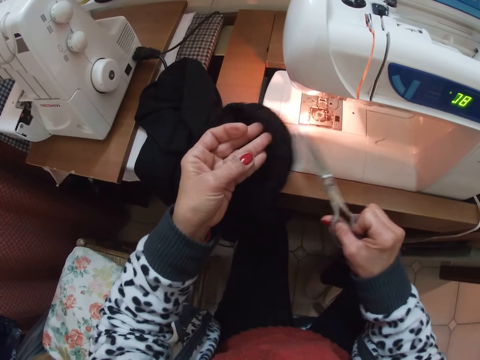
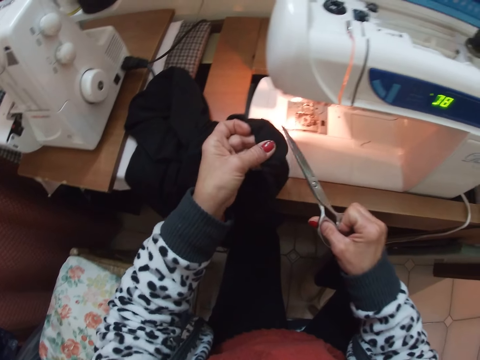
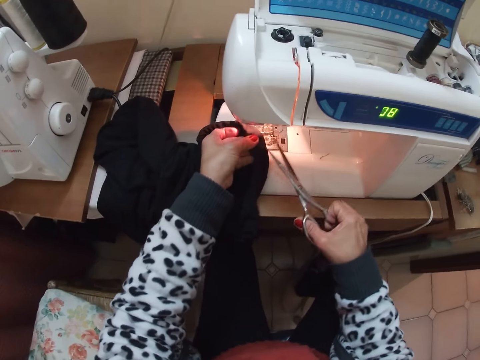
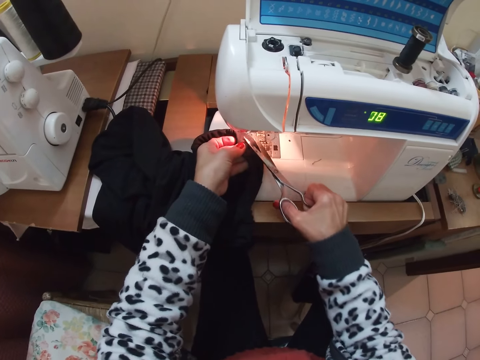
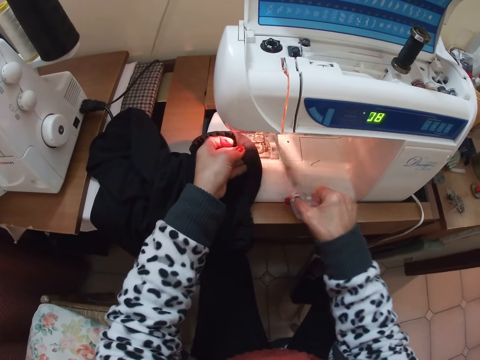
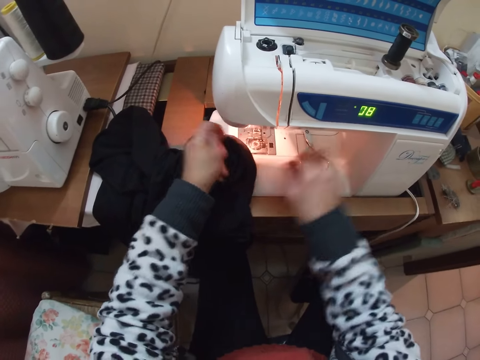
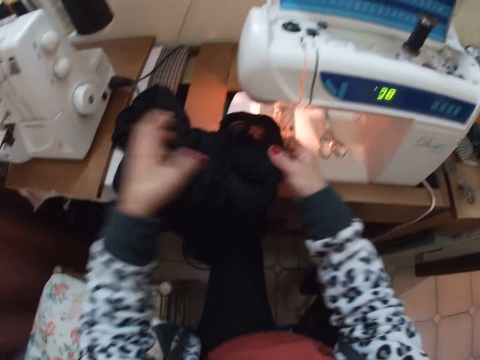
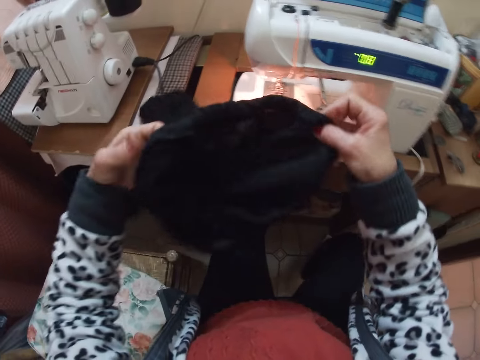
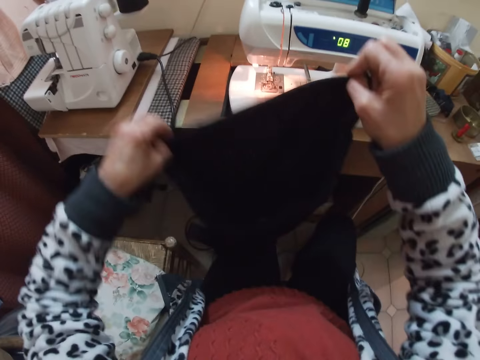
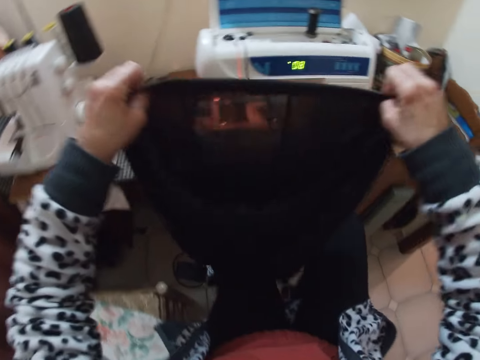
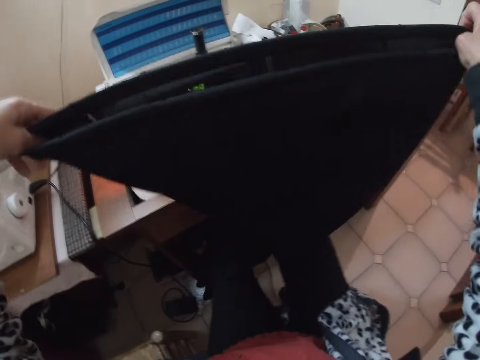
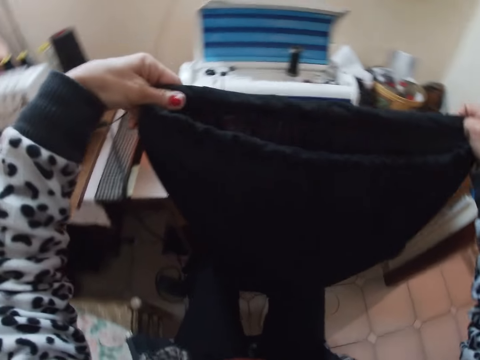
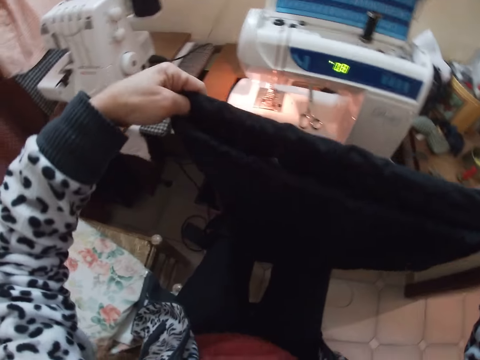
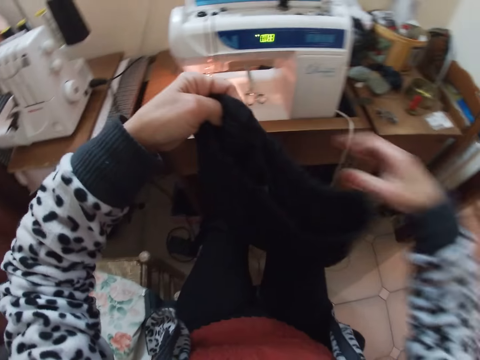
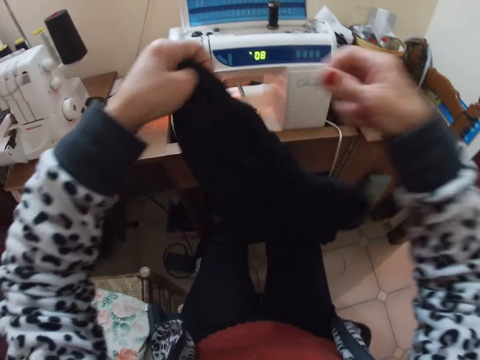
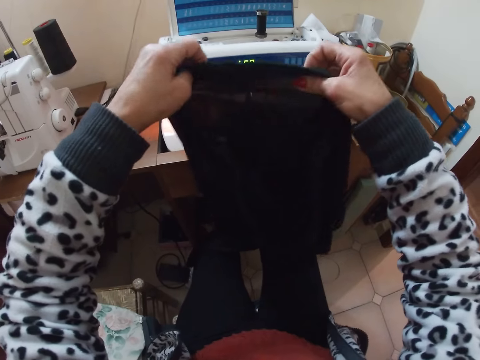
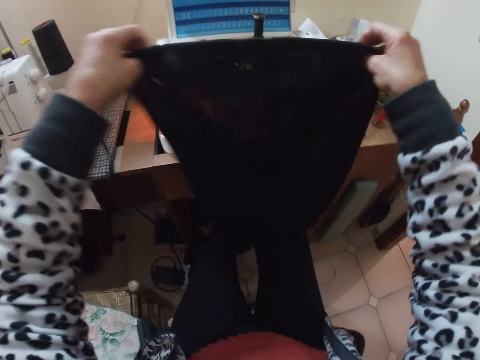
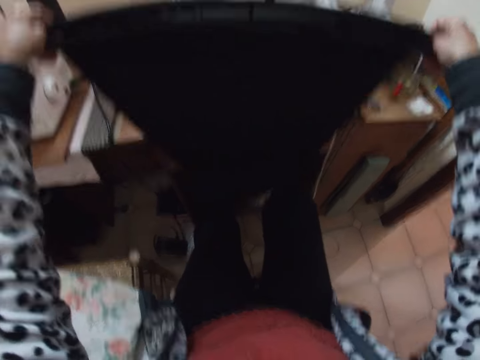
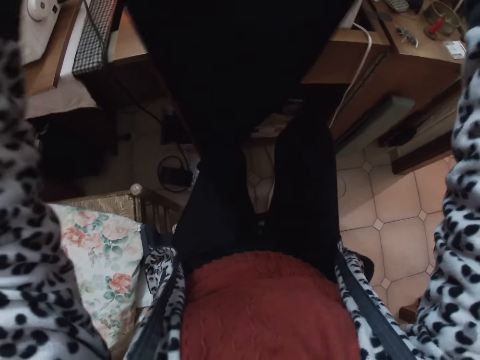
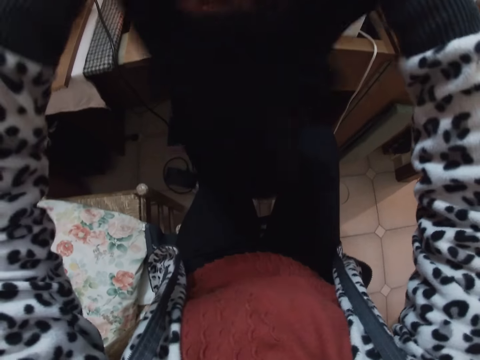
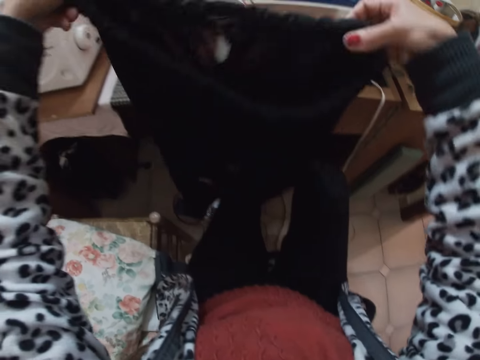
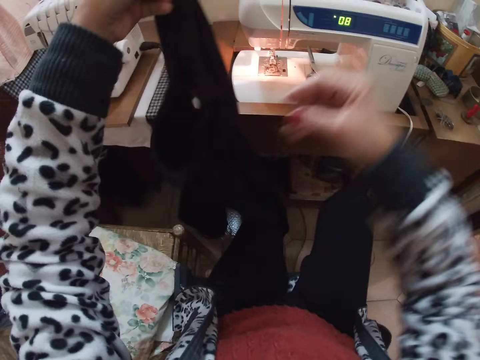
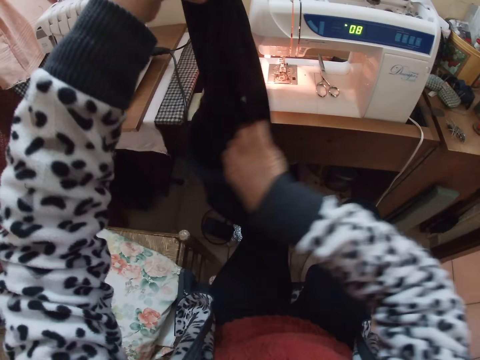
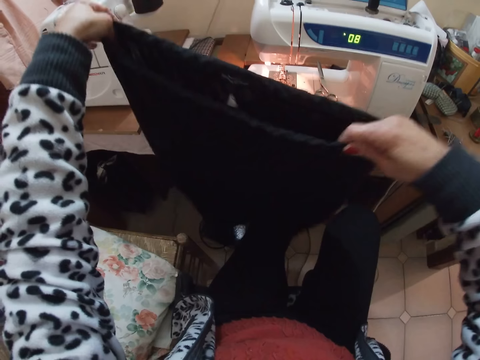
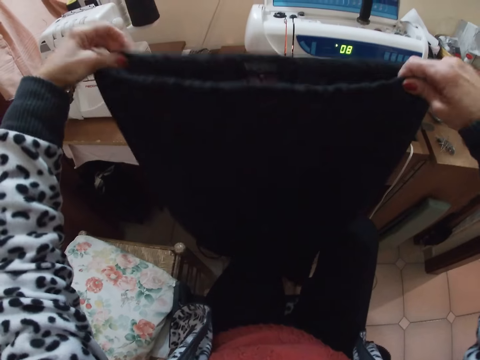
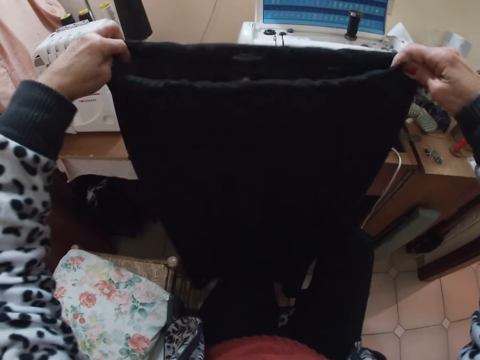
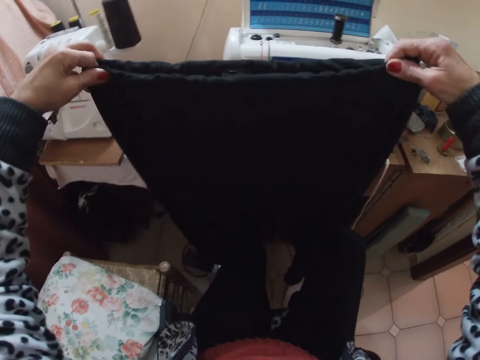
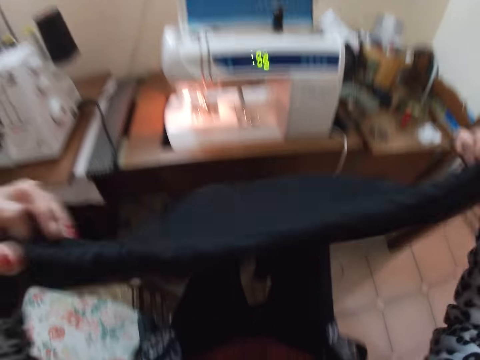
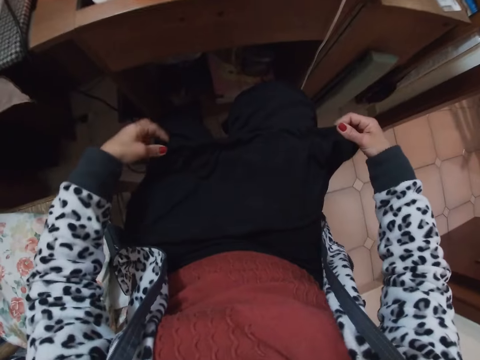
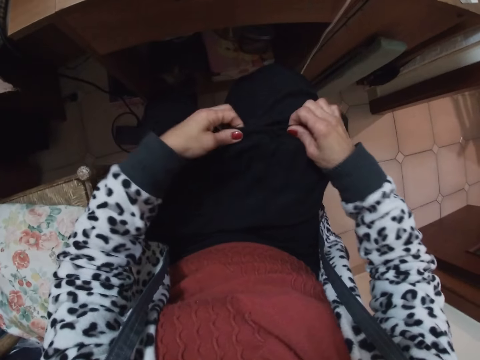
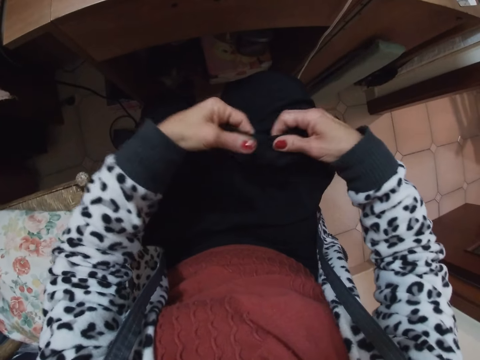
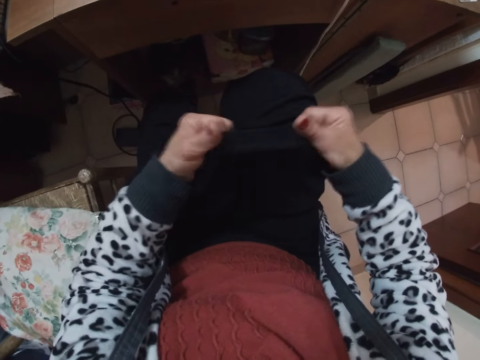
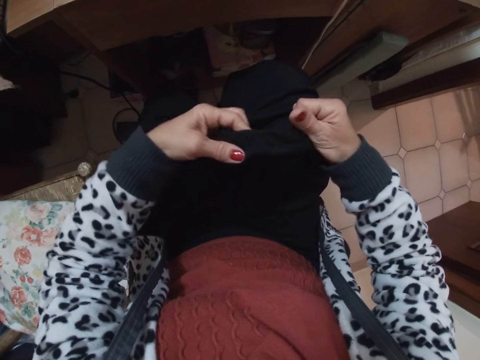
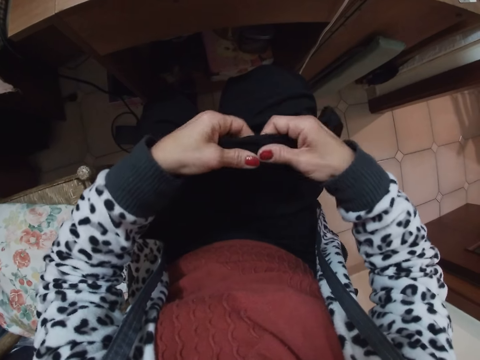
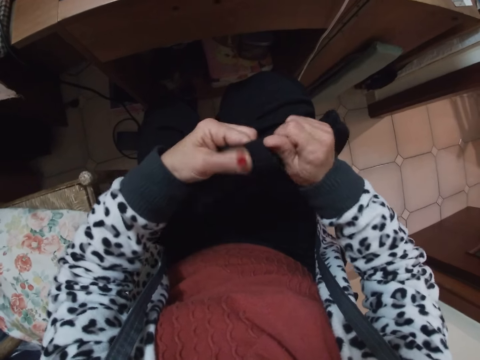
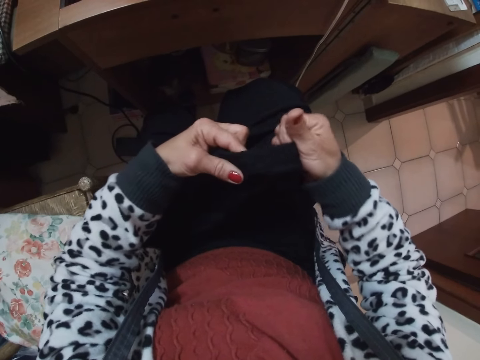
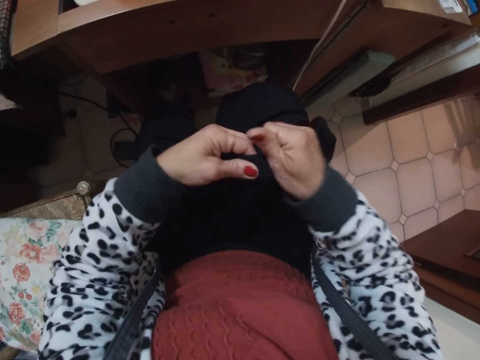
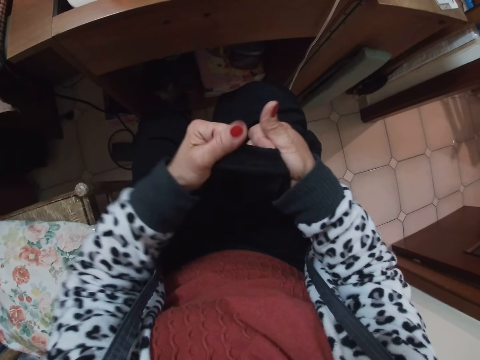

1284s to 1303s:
The camera wearer drops the scissors on the sewing machine. She arranges the material with both hands and stretches the cloth with her hand. She checks on the cloth. She puts the cloth on her lap. She stretches the cloth with her hand.

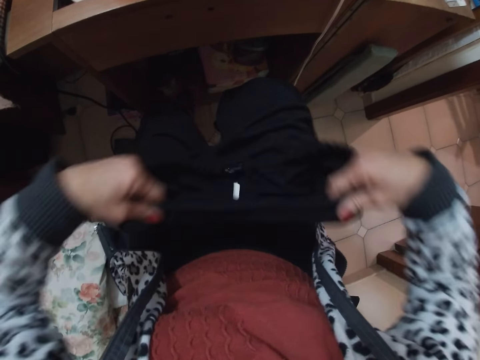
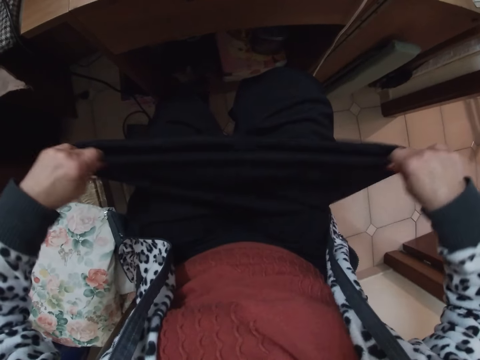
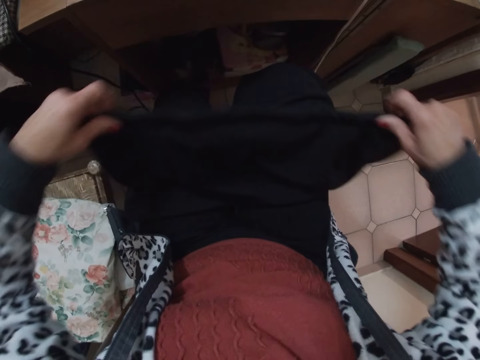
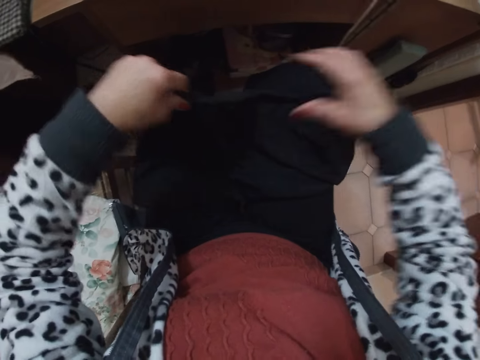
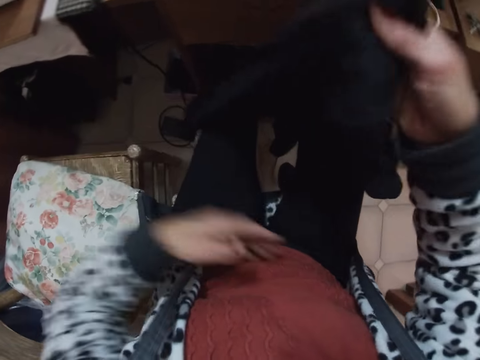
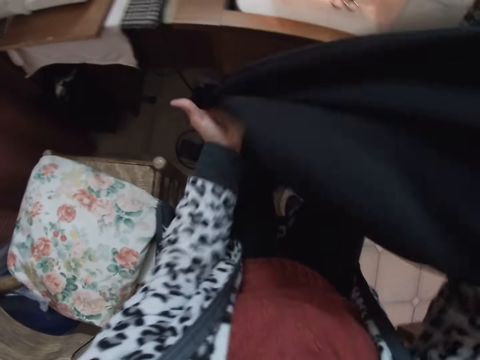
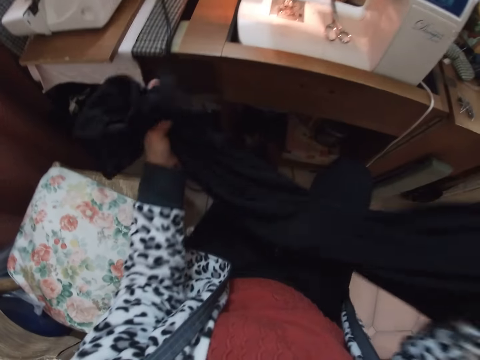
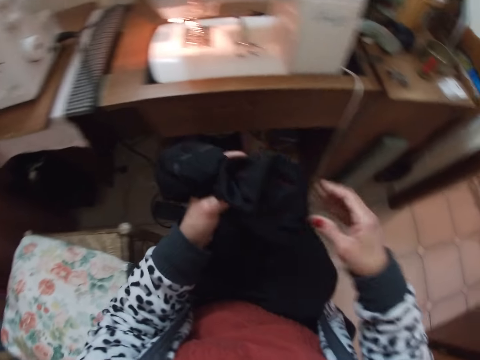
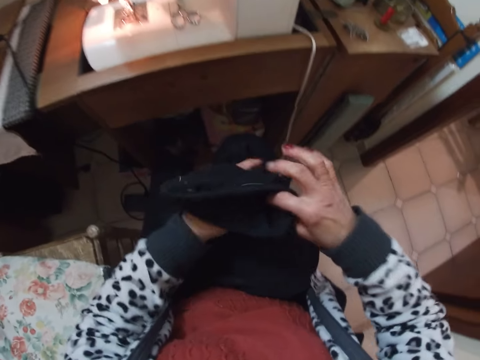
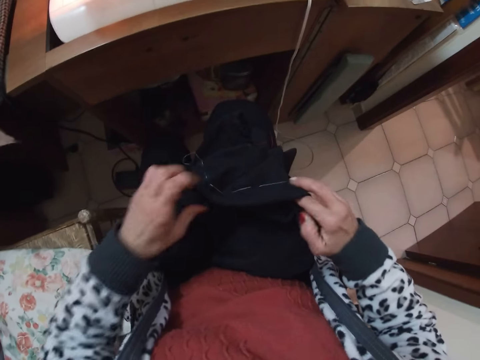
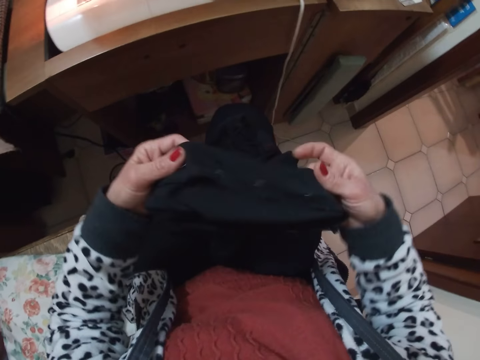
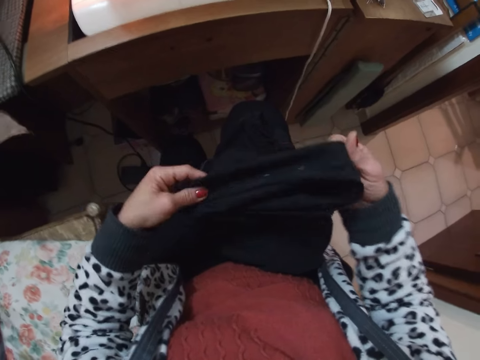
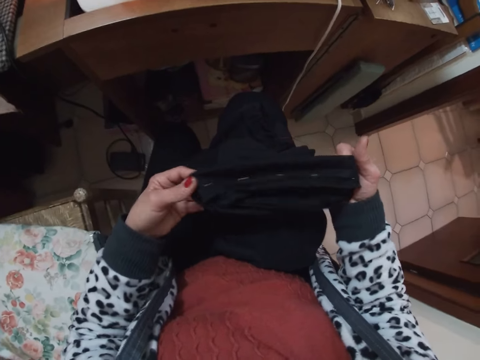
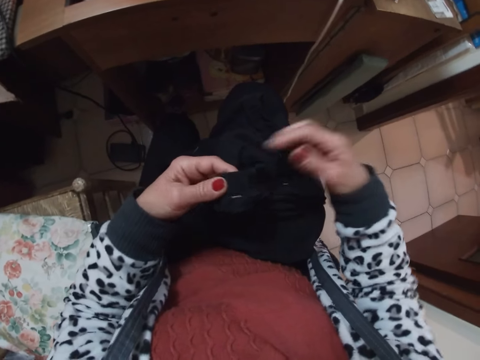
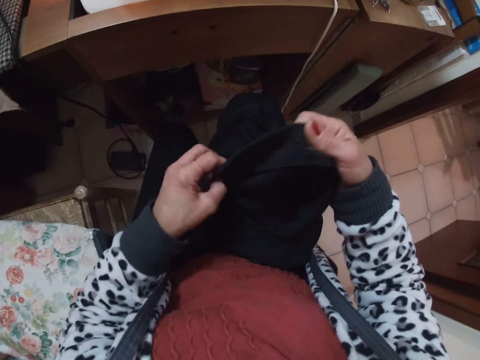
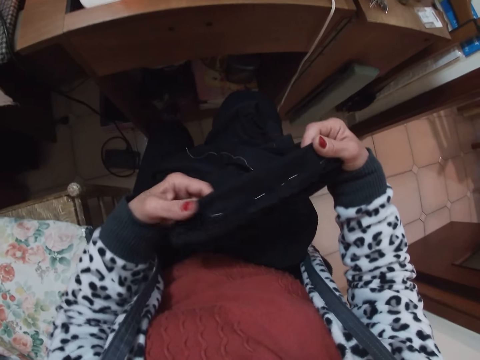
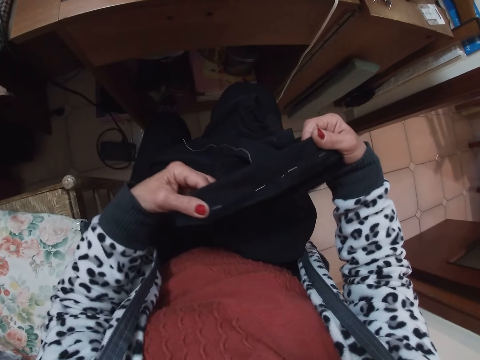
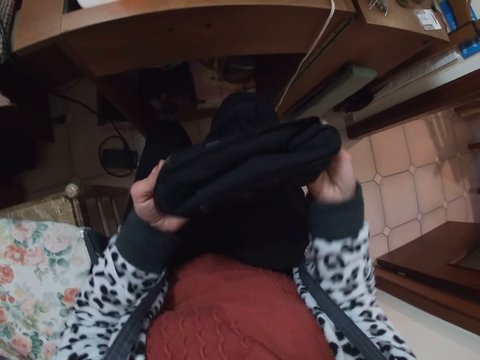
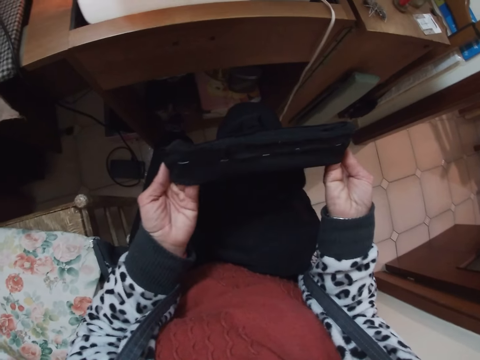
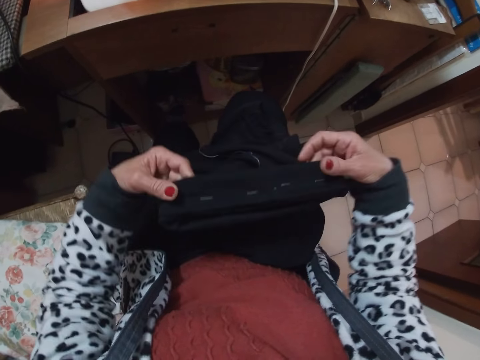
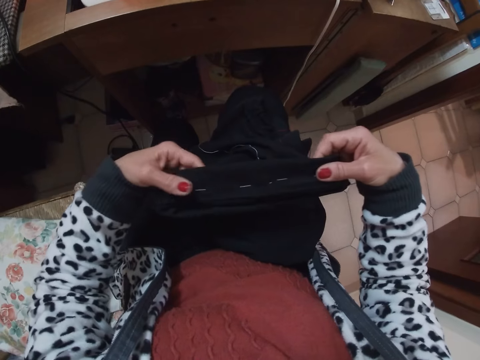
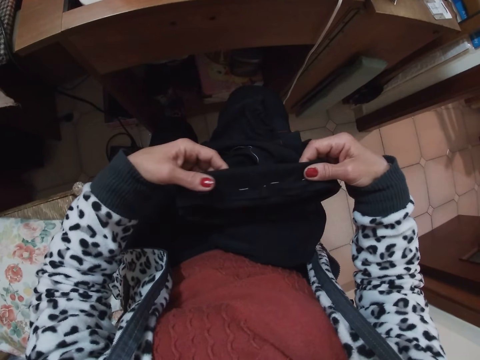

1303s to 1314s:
The camera wearer turns the cloth to the other side. They check on the cloth.
